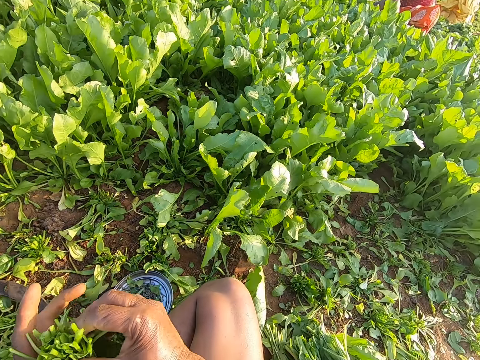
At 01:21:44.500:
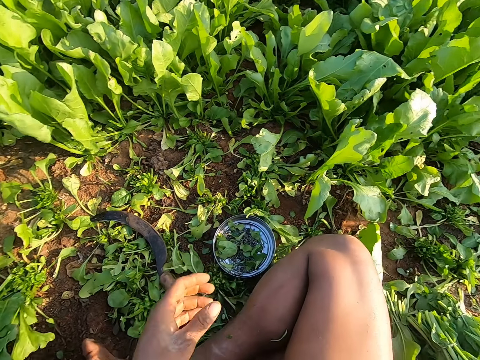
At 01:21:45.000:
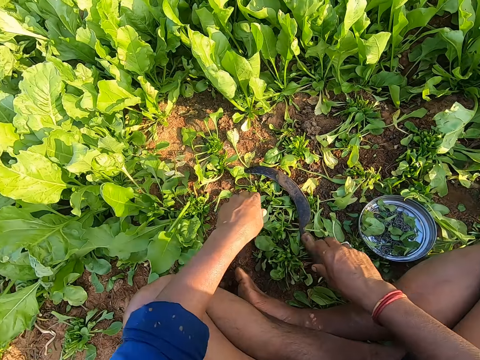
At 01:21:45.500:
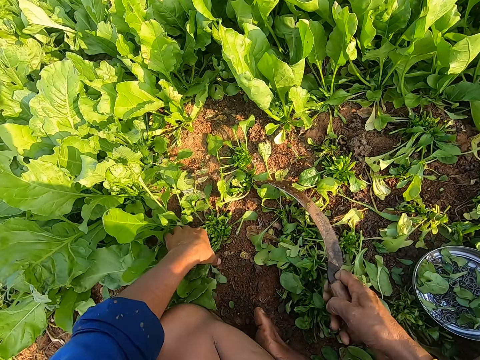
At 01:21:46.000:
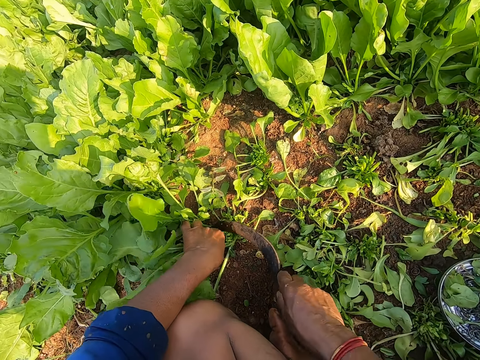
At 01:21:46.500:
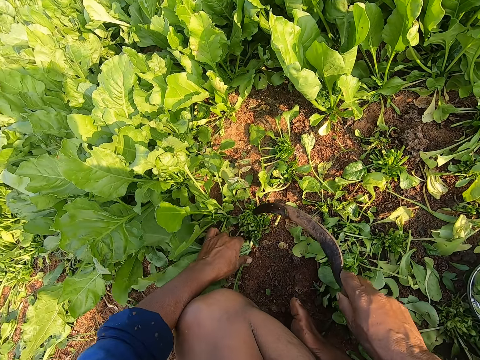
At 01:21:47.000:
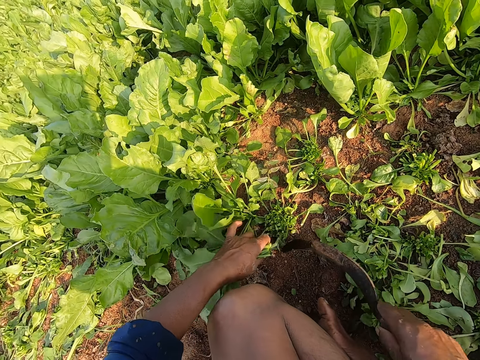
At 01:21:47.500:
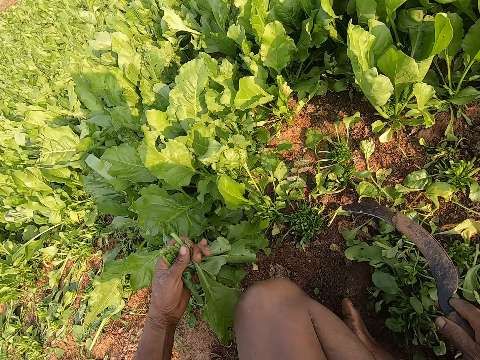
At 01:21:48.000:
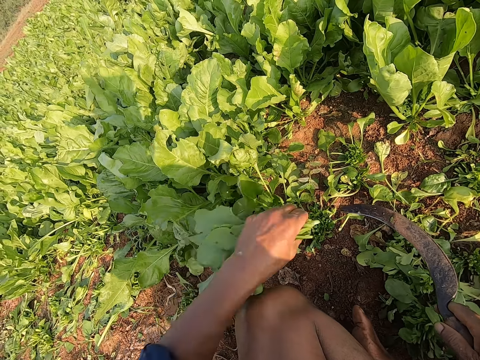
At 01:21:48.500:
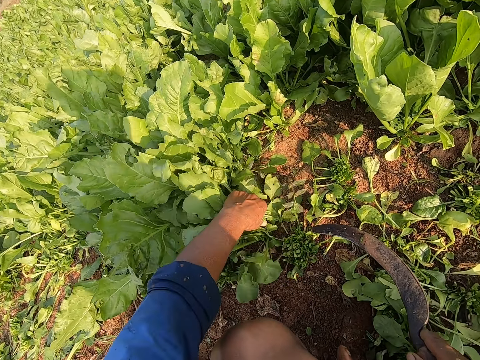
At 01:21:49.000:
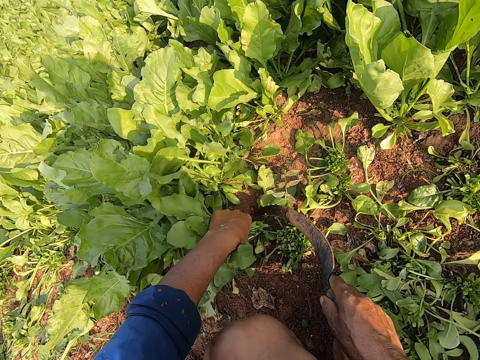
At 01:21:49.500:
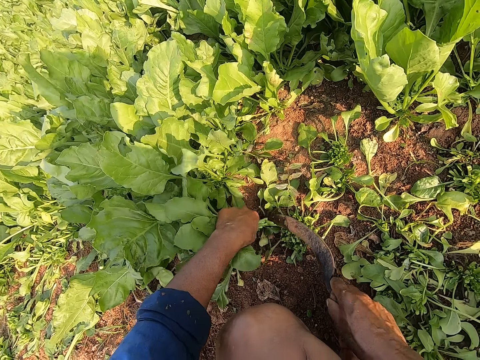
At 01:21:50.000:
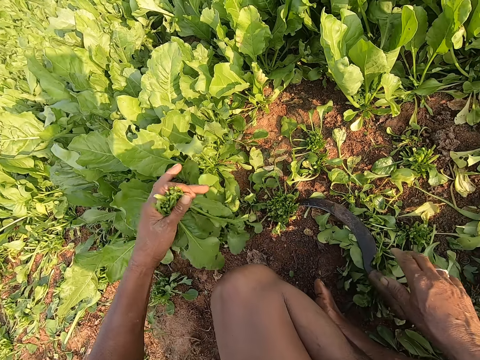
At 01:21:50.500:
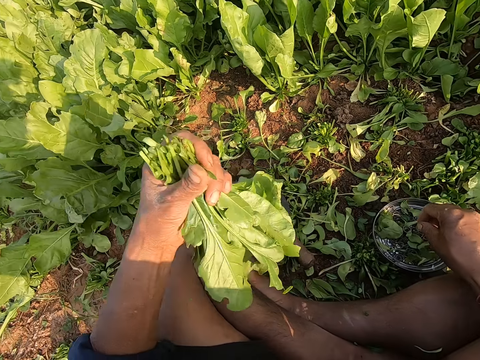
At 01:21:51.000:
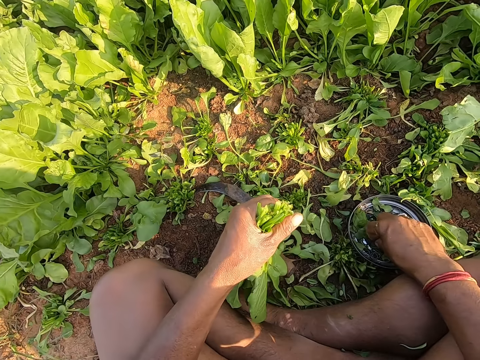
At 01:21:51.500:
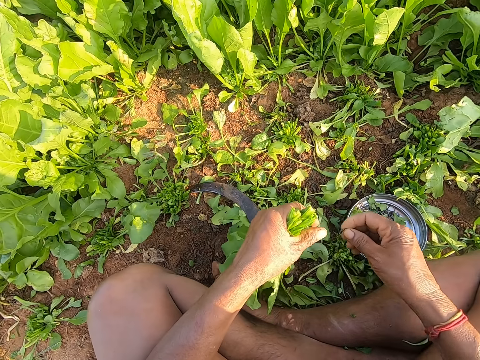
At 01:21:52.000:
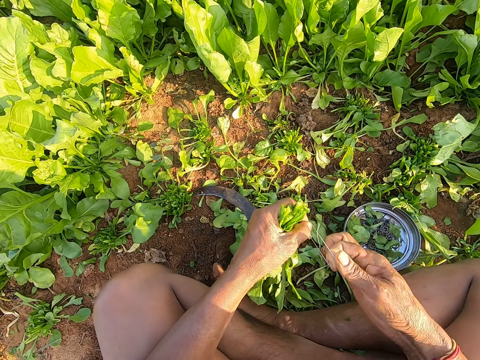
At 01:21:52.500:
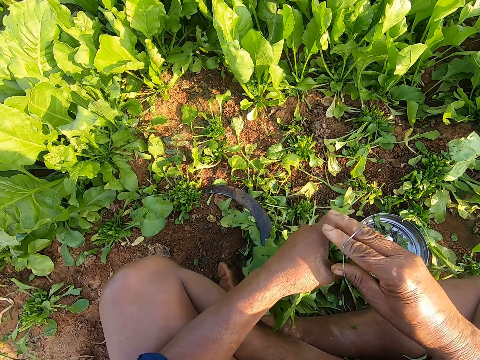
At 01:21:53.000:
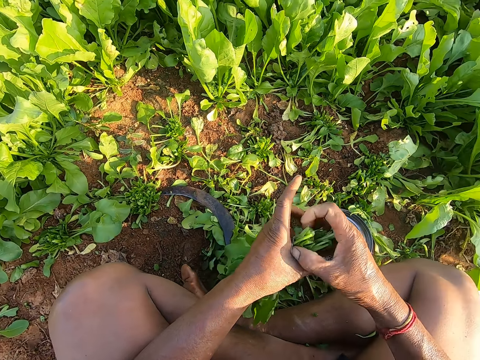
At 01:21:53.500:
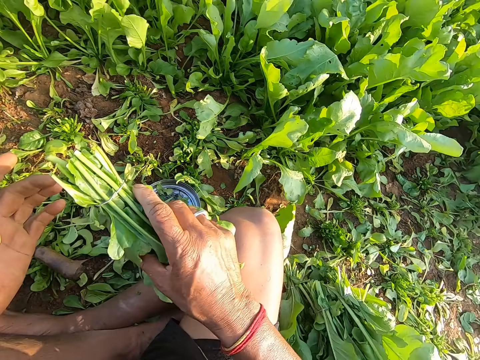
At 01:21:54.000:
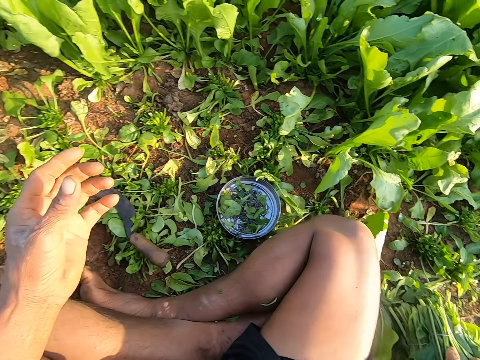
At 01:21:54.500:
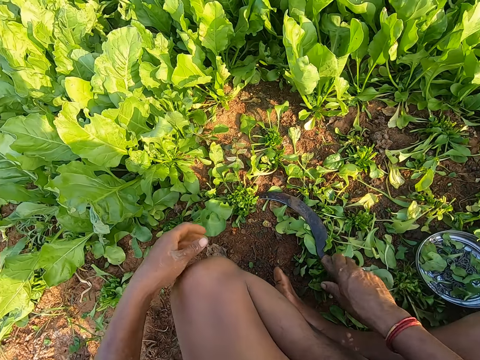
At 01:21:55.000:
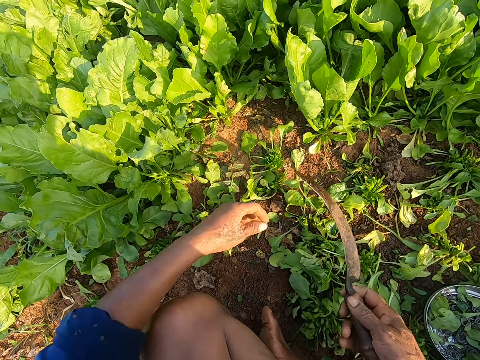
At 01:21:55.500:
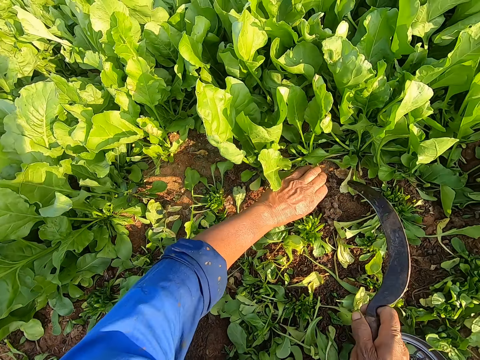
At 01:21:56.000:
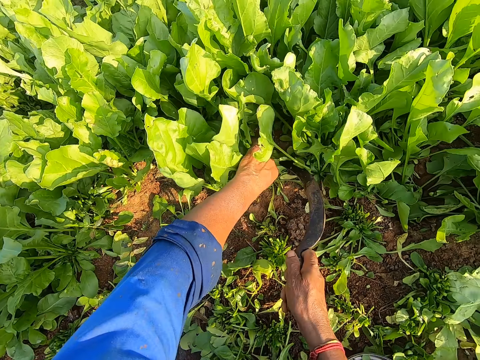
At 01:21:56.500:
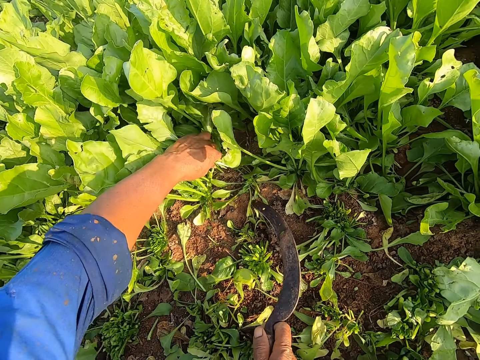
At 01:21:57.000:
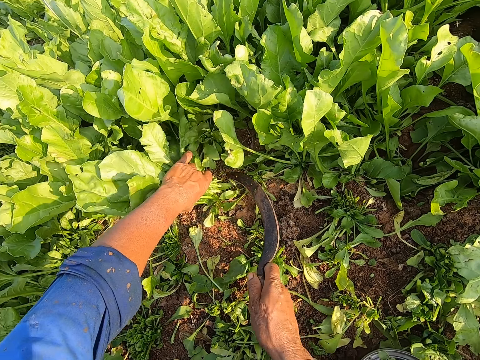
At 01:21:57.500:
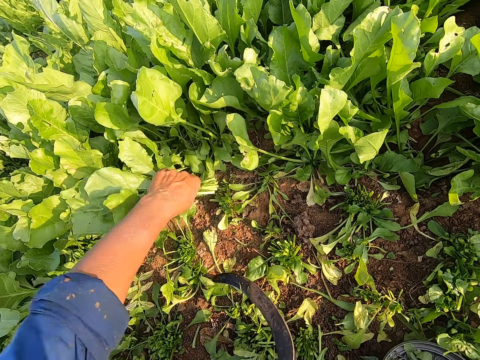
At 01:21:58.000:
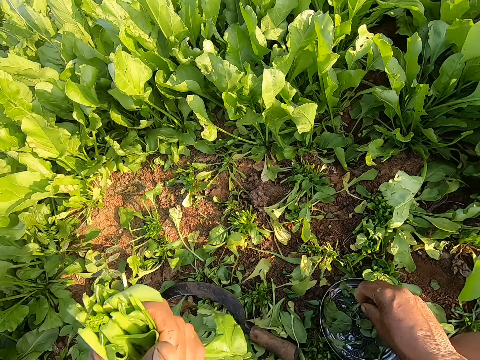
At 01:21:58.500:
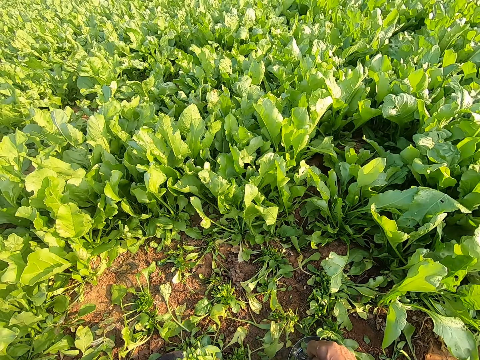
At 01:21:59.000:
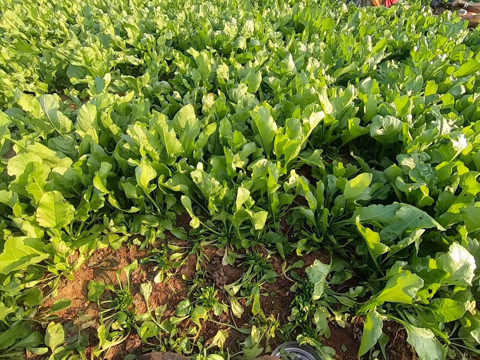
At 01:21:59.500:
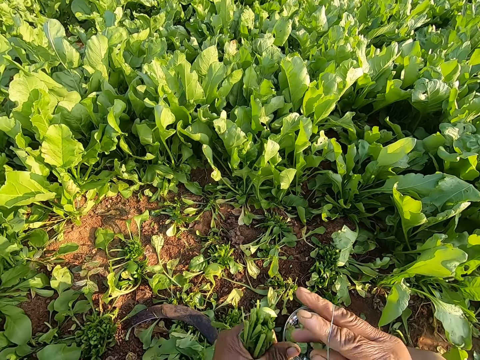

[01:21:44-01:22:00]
The camera wearer drops the spinach leaves on the ground with his right hand. They pick up the sickle on the ground with his right hand. They hold some spinach. They harvest spinach leaves with the sickle in his right hand. They hold some spinach. They cut some spinach. They drop the sickle in his right hand on the ground. They pick up a rubber band on the plate on the ground with his right hand. They bind the spinach leaves in her left hand with the rubber band in her right hand. They drop the spinach leaves on the ground with his right hand. They pick up the sickle on the ground with his right hand. They hold some spinach. They harvest spinach leaves with the sickle in his right hand. They hold some spinach. They cut some spinach. They drop the sickle in his right hand on the ground. They pick up a rubber band on the plate on the ground with his right hand.

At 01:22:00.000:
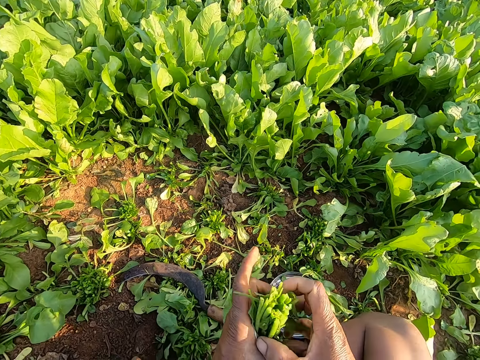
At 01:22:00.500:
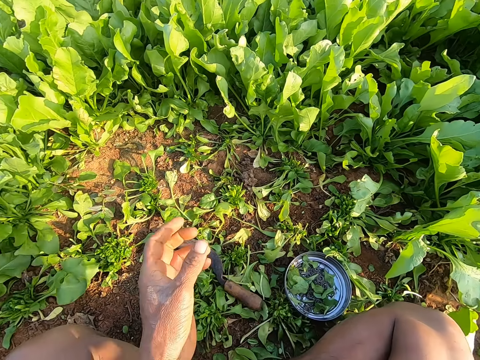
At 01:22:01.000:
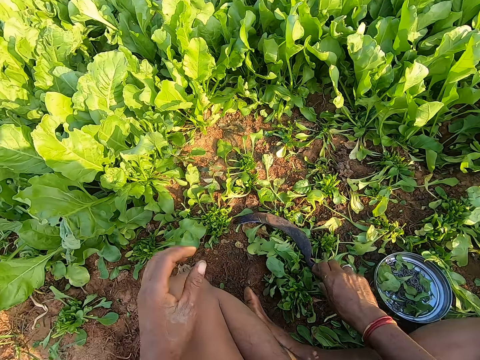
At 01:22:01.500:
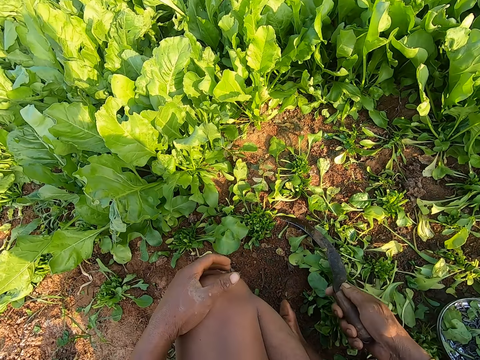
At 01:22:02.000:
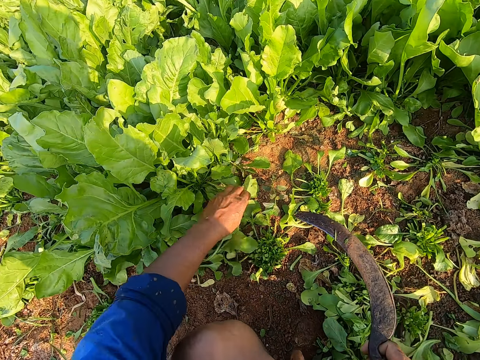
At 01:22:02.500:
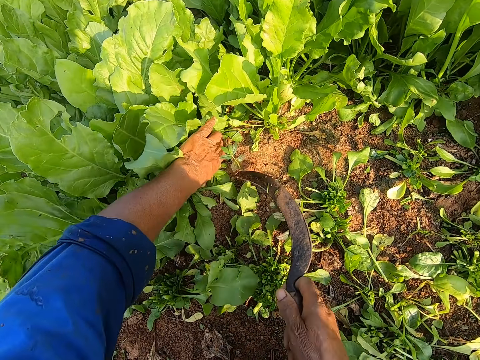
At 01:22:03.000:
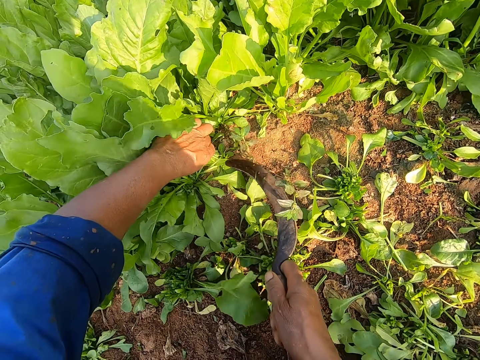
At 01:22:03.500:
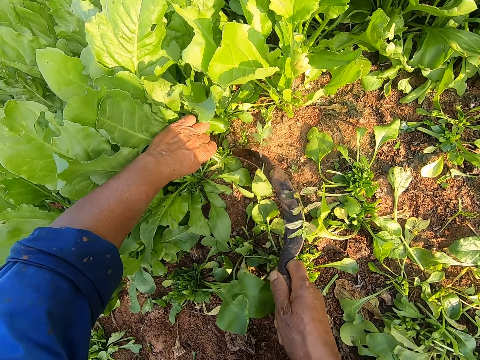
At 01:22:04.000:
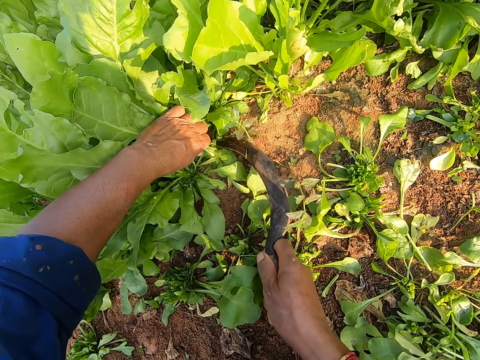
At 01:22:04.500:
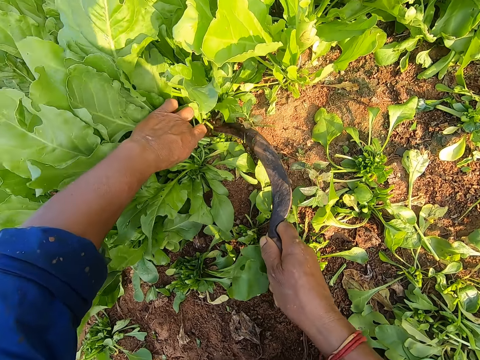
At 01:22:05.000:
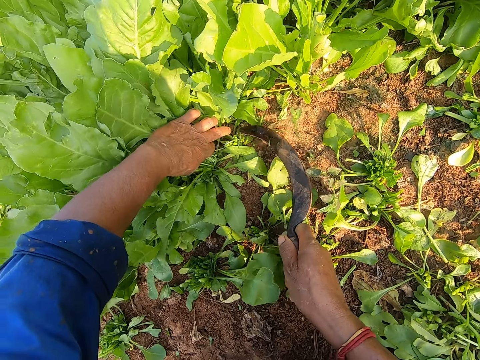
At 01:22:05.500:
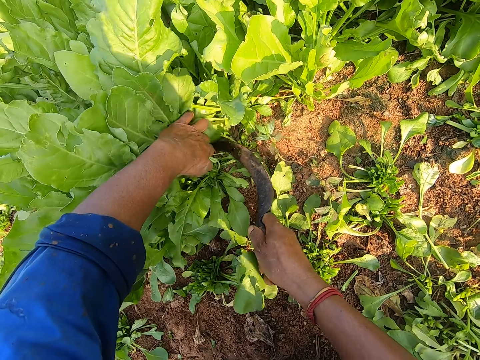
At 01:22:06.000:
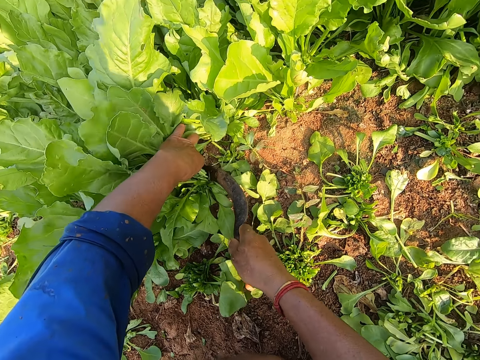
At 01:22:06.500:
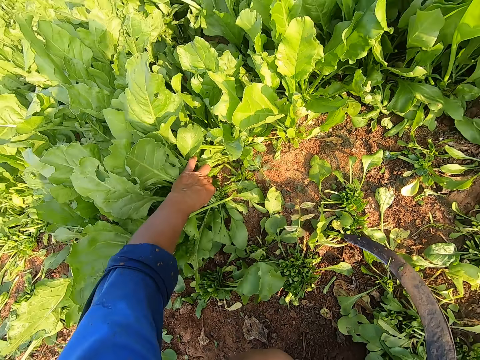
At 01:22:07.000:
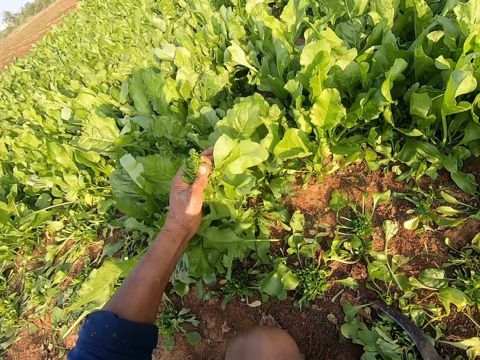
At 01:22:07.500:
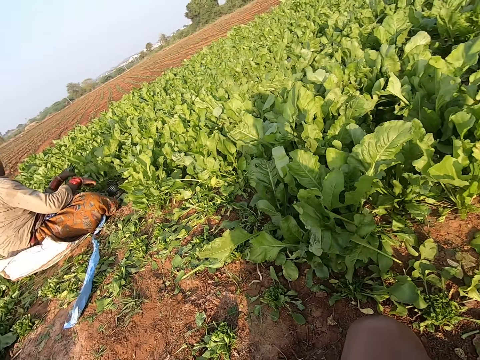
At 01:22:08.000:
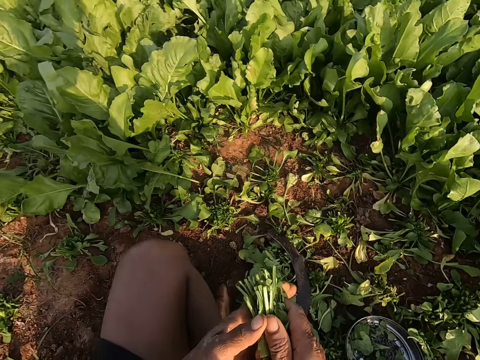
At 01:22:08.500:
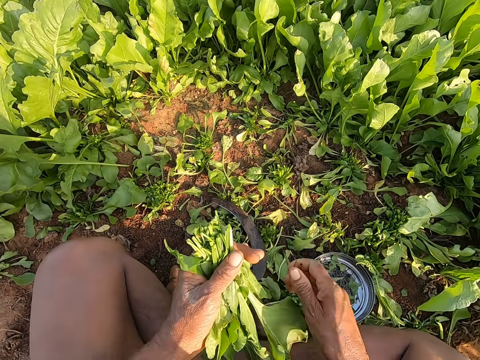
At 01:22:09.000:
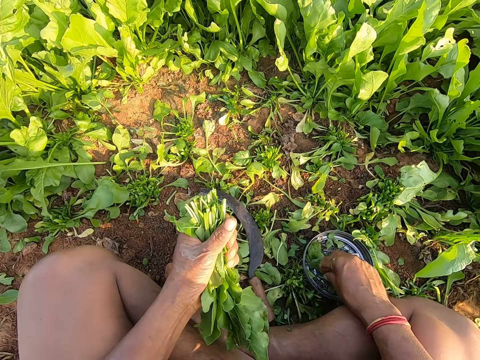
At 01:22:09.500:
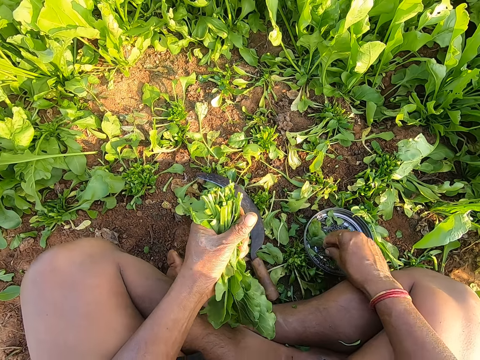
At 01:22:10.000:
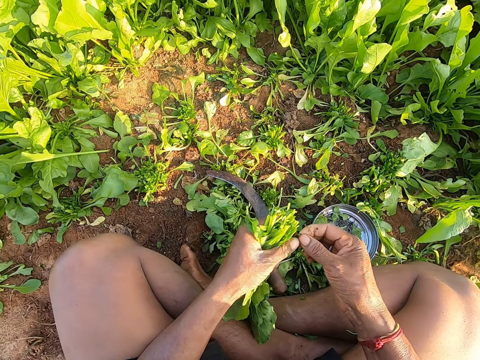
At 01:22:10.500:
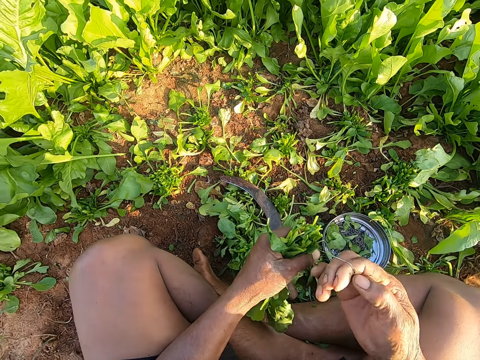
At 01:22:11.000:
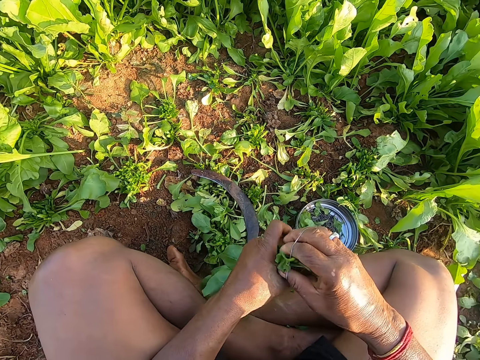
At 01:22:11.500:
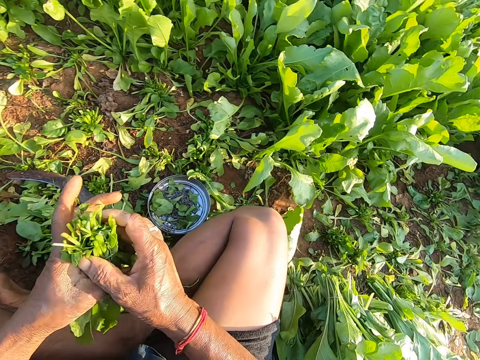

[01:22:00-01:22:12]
The camera wearer binds the spinach leaves in her left hand with the rubber band in her right hand. They drop the spinach leaves on the ground with his right hand. They pick up the sickle on the ground with his right hand. They hold some spinach. They harvest spinach leaves with the sickle in his right hand. They drop the sickle in his right hand on the ground. They interact with a woman. They pick up a rubber band on the plate on the ground with his right hand. They bind the spinach leaves in her left hand with the rubber band in her right hand.
